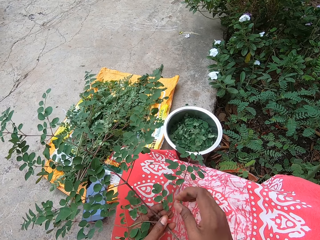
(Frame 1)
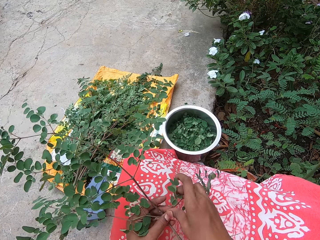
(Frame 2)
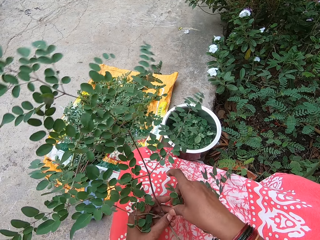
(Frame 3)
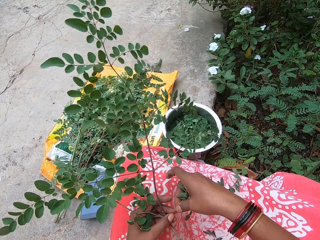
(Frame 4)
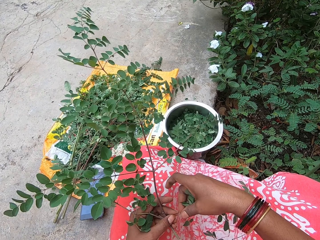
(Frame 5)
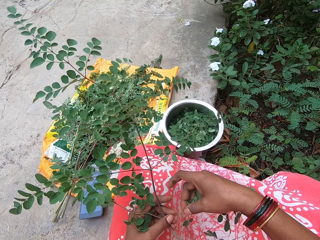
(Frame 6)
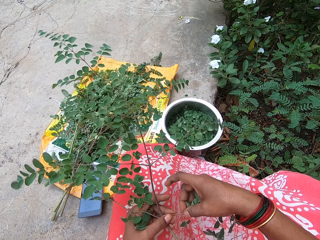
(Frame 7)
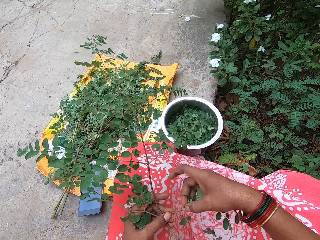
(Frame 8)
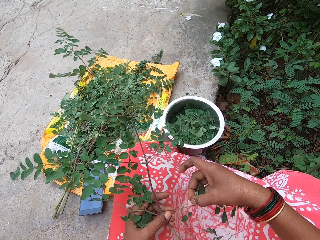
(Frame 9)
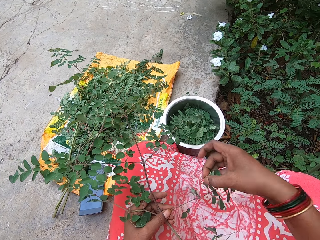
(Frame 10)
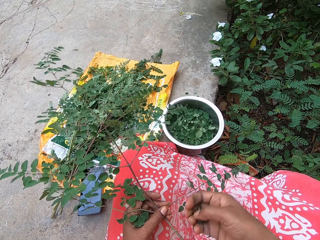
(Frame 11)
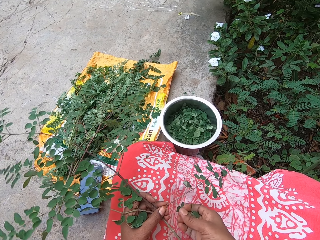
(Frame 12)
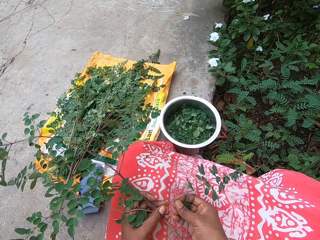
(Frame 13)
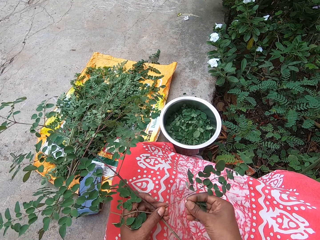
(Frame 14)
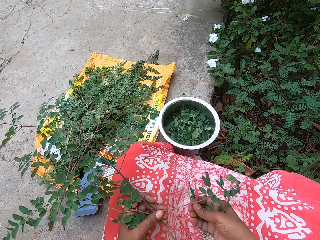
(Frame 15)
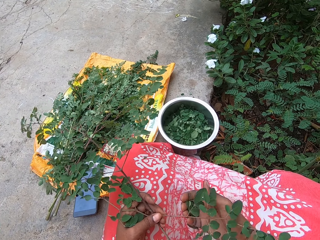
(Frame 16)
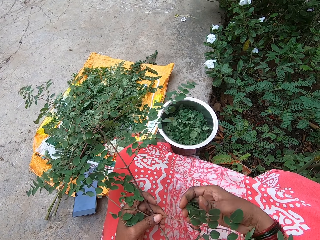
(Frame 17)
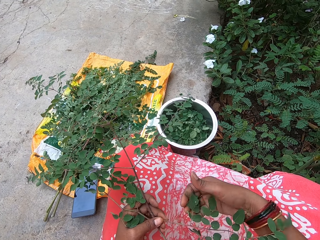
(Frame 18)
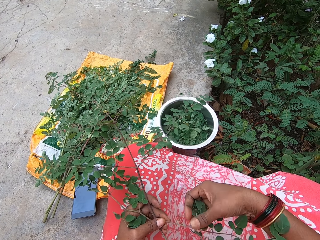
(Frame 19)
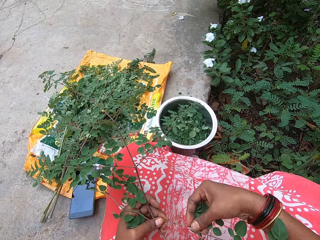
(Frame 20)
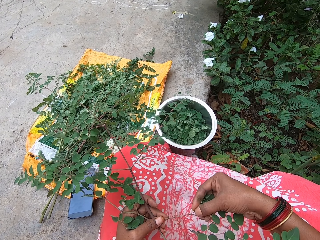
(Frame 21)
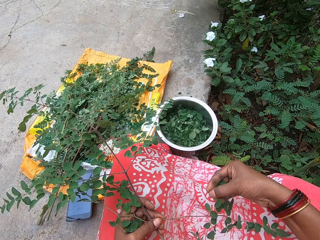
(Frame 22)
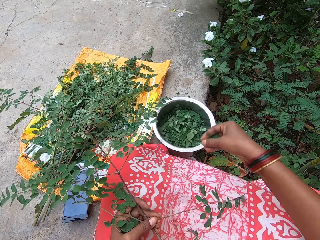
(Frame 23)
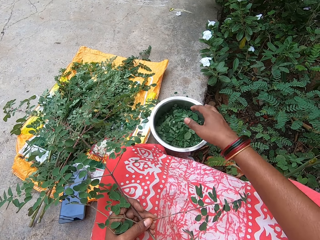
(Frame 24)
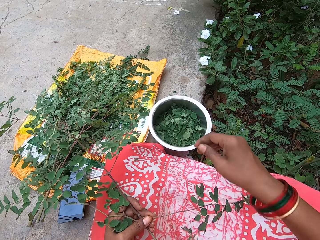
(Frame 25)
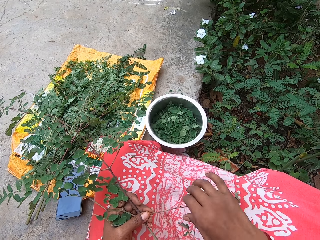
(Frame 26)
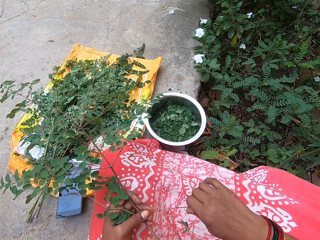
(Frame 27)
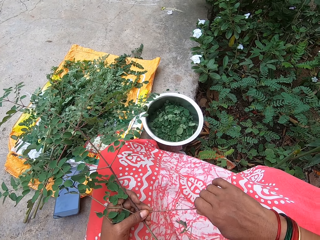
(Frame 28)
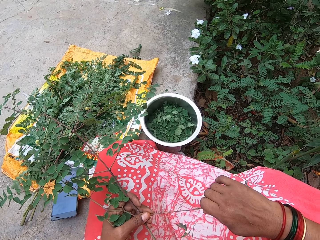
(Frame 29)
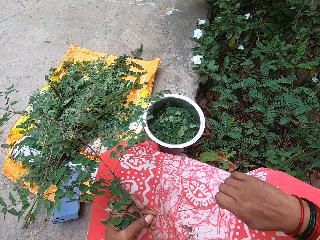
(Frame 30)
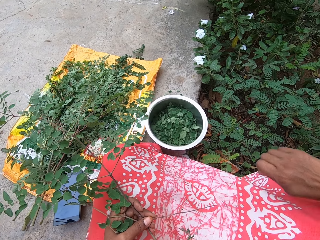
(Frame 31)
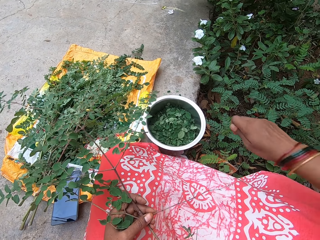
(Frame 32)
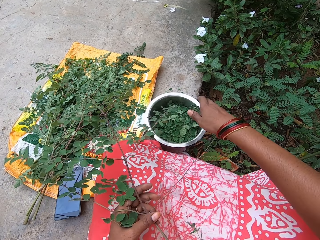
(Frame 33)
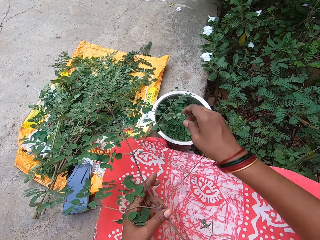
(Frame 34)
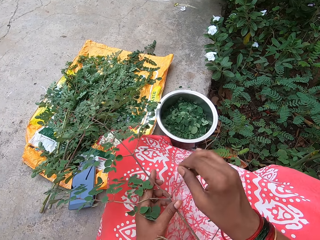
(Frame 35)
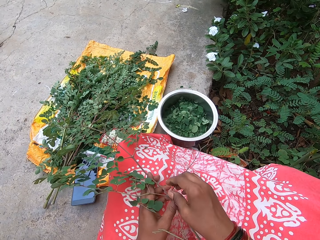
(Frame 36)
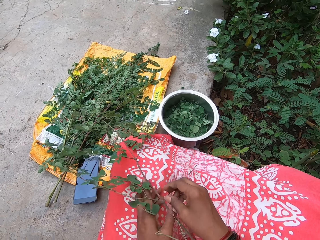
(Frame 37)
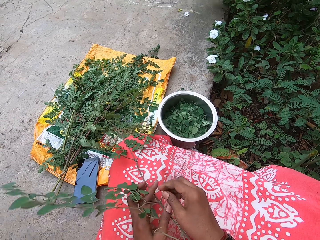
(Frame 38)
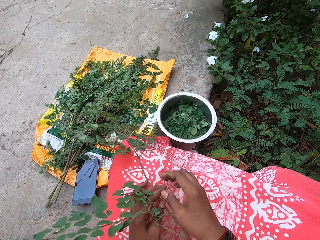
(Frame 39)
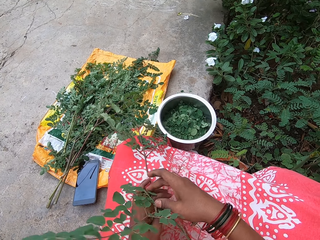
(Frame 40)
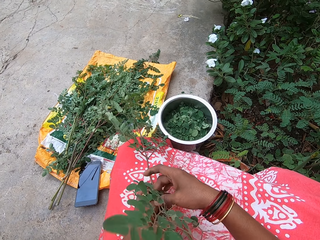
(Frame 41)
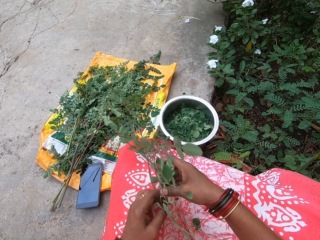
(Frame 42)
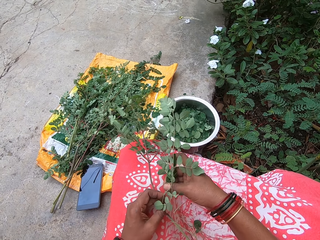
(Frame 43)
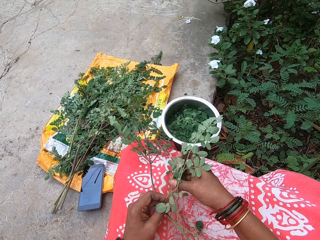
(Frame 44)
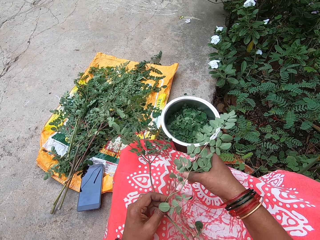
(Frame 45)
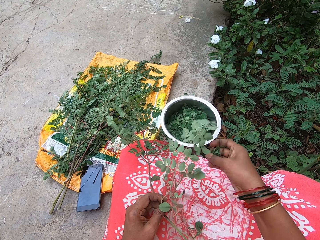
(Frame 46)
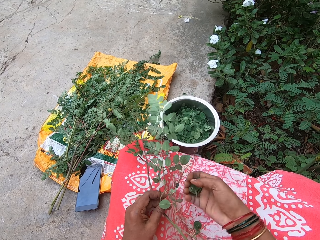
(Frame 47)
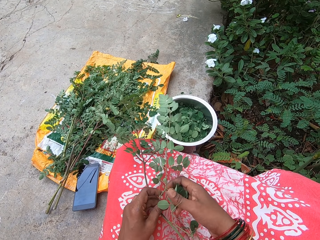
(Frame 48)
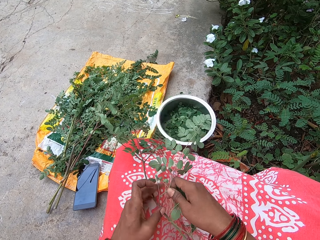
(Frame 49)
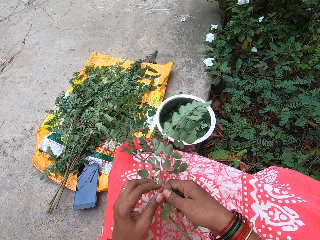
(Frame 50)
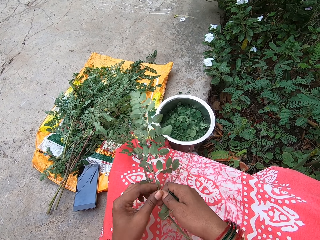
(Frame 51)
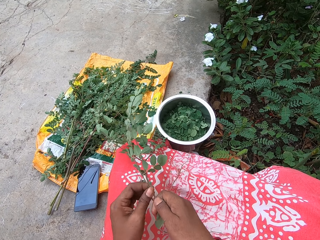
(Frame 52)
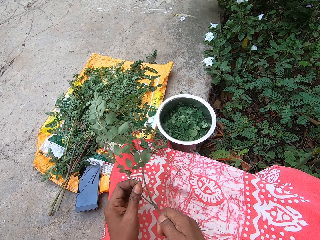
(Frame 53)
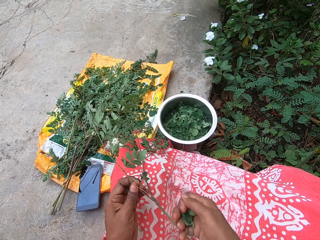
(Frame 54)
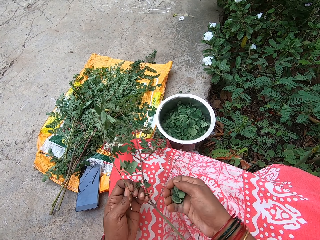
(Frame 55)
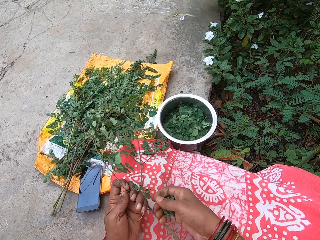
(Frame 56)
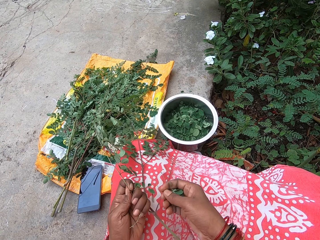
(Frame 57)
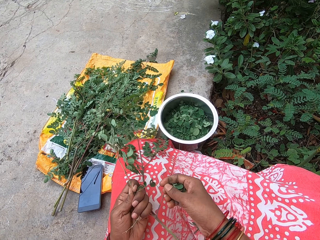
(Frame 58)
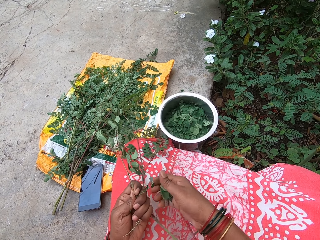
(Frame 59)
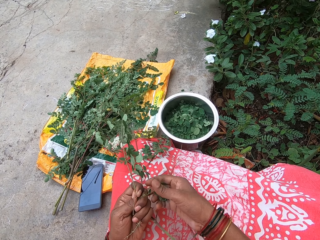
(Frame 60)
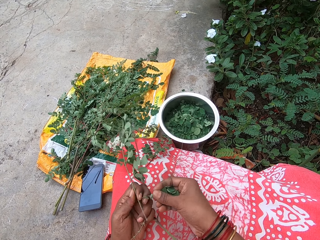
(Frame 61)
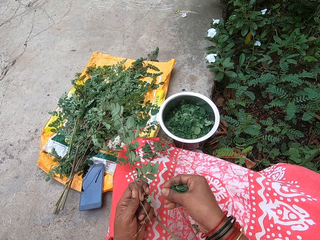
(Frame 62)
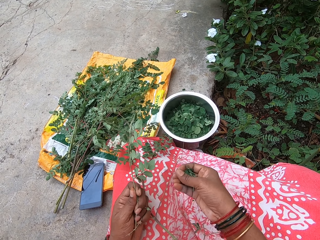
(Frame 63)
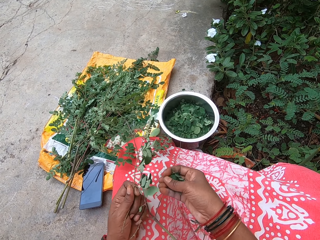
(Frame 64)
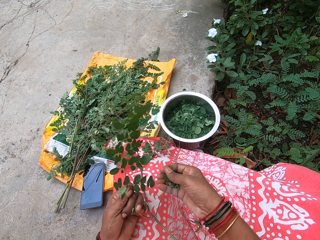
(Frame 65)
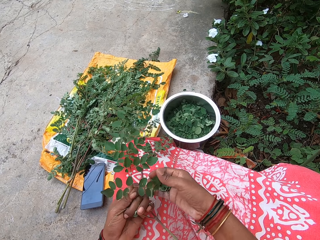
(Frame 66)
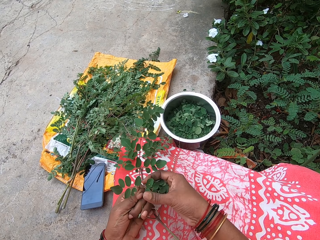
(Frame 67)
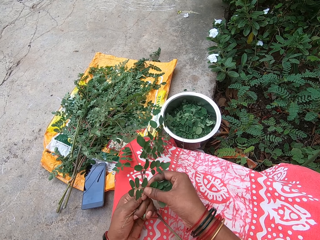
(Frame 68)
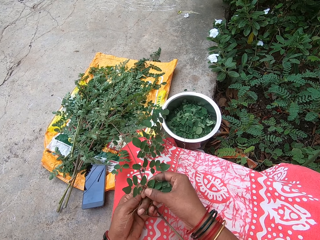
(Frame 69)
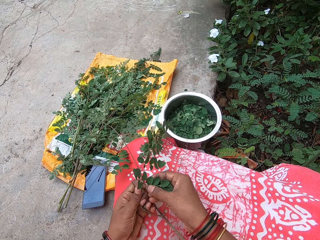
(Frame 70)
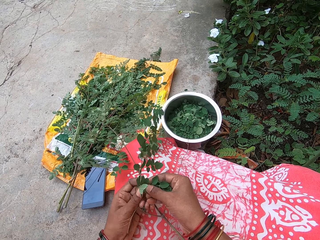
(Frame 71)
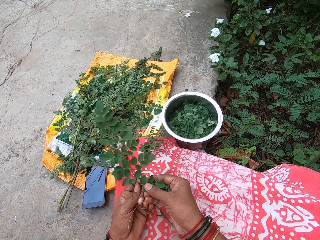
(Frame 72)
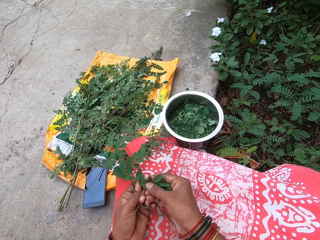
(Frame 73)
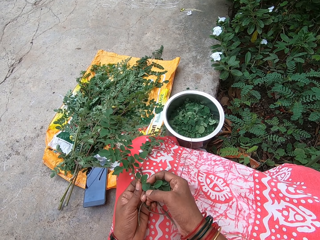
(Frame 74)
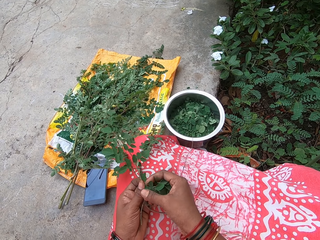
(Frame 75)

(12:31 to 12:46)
The camera wearer holds the stalk with the other hand. She plucks leaves from the leaf stalk with her right hand. She drops the leaves in the plate on the floor with her right hand. She plucks leaves from the leaf stalk with her right hand. She drops the leaves in the plate on the floor with her right hand. She plucks leaves from the leaf stalk with her right hand. She removes the leaves from the stalk. She plucks the leaves.

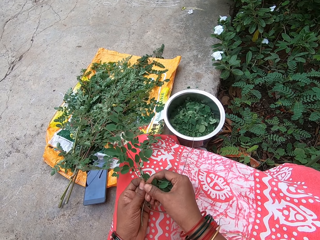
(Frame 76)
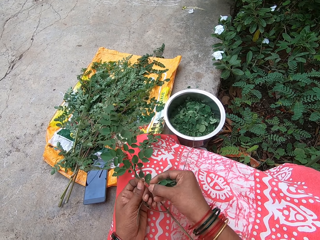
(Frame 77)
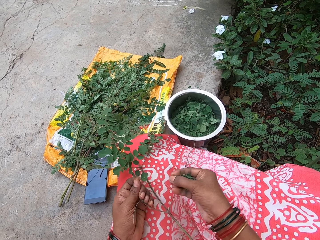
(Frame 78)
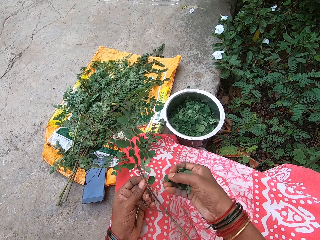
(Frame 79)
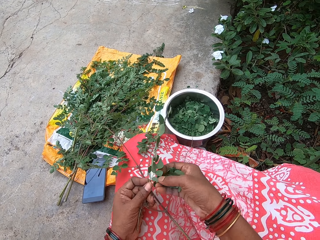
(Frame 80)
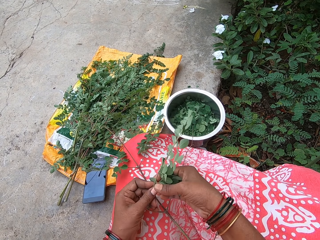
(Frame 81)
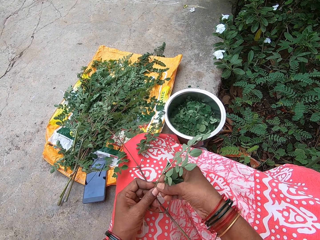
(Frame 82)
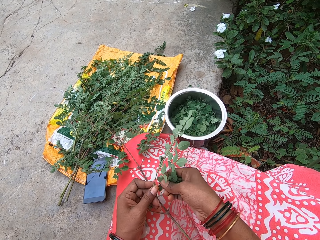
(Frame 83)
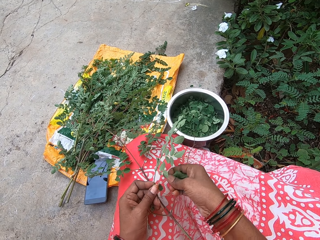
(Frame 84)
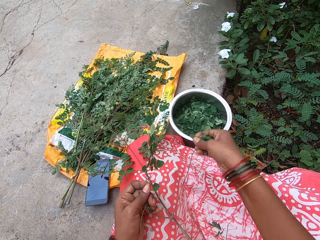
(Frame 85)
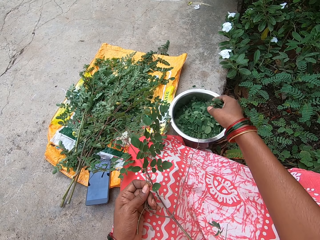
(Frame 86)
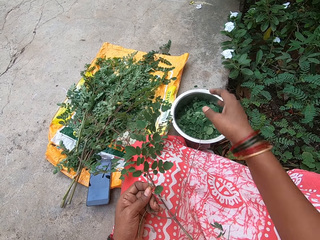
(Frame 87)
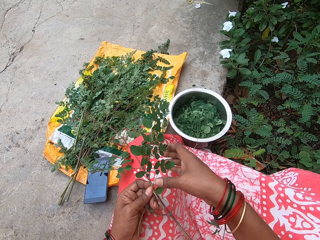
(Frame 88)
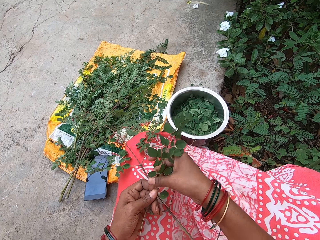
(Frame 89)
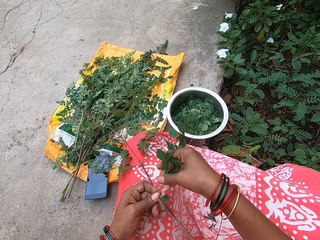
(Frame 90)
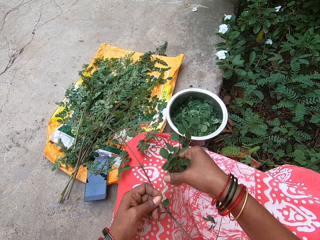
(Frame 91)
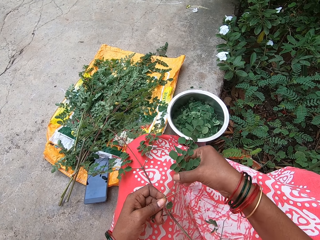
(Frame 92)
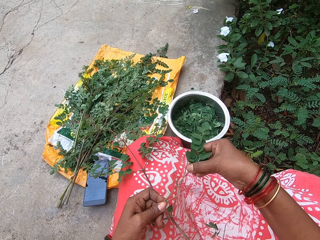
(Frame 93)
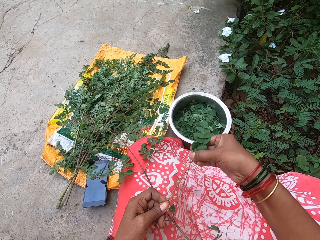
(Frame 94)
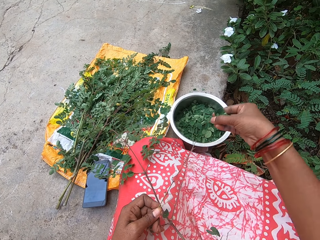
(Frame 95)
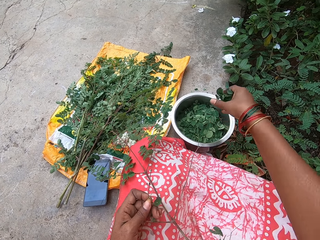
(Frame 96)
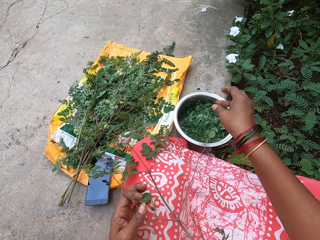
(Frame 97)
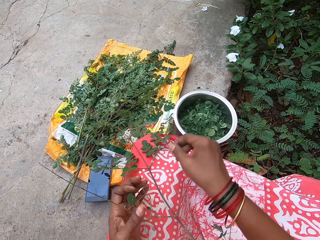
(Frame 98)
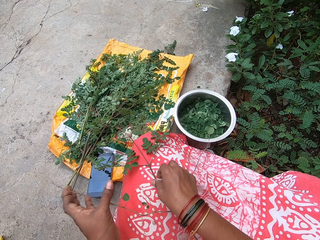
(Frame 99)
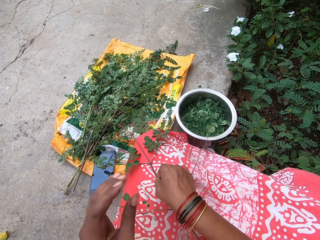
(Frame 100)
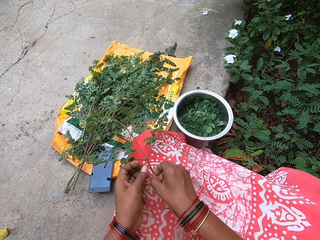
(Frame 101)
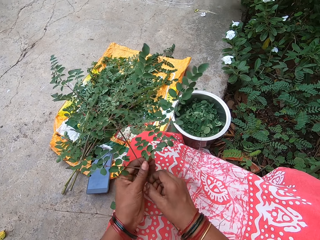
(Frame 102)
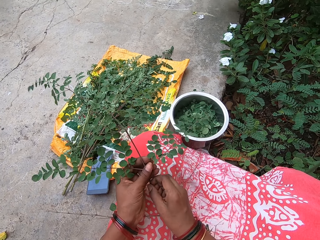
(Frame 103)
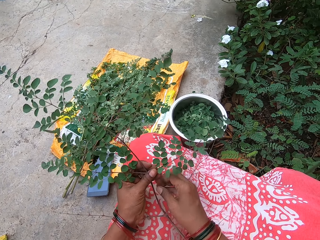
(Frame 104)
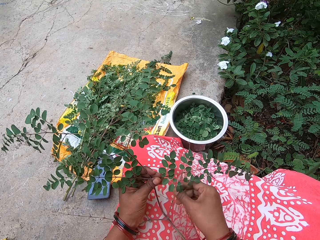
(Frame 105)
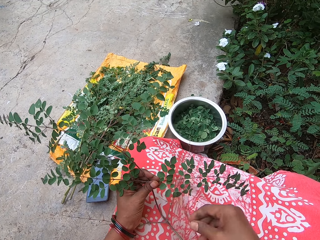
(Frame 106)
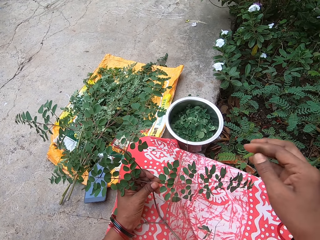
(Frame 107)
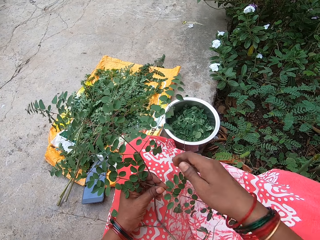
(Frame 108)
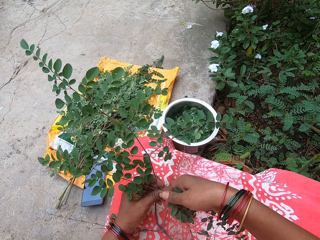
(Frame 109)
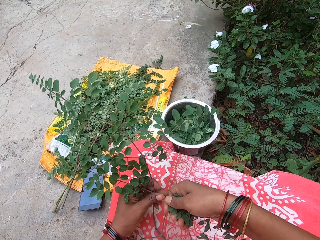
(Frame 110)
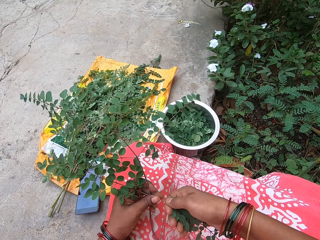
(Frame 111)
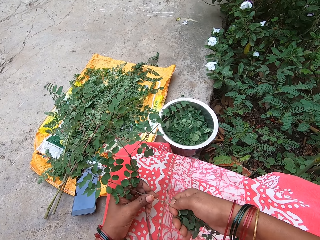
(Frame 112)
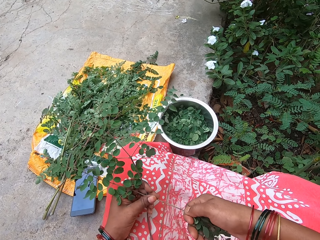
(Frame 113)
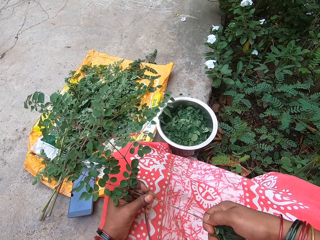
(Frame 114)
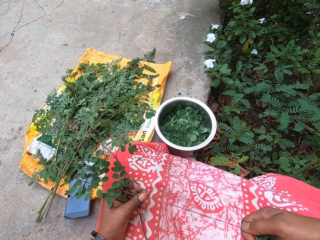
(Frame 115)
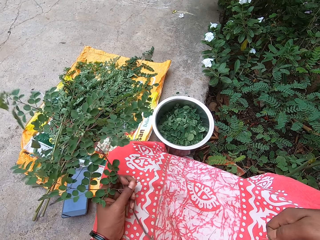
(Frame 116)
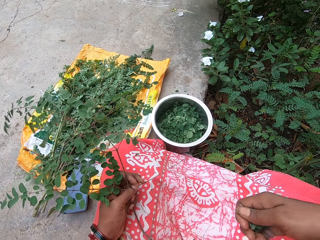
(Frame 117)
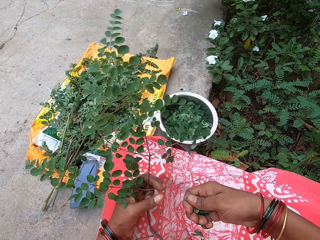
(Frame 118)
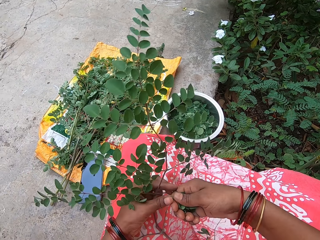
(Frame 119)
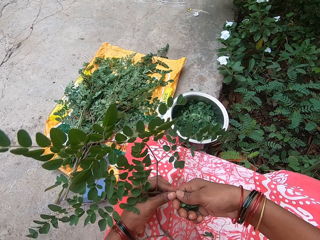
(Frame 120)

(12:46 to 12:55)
The camera wearer removes the leaves from the stalk. She removes the leaves from the stalk again. She drops the leaves in the plate on the floor with her right hand. She plucks leaves from the leaf stalk with her right hand. She drops the leaves in the plate on the floor with her right hand. She drops the leaf stalk on her leg with her left hand. She picks the leaf stalk from her leg with her right hand. She holds the leaf stalk with both hands. She plucks leaves from the leaf stalk with her right hand.
